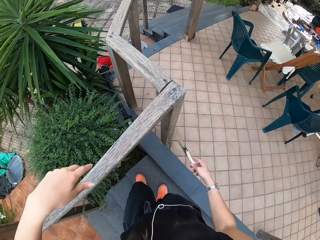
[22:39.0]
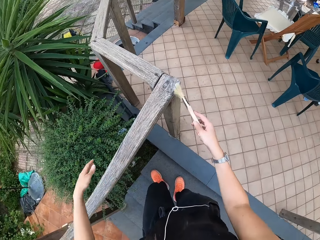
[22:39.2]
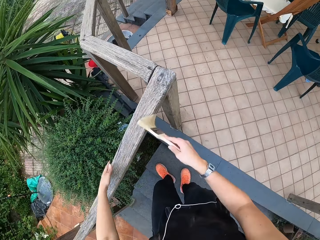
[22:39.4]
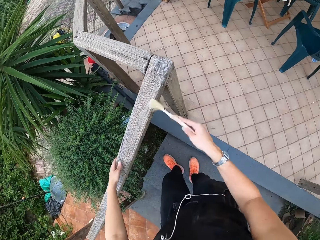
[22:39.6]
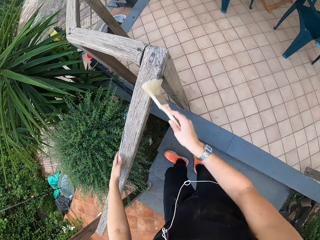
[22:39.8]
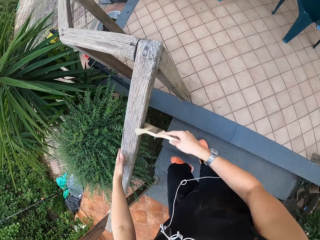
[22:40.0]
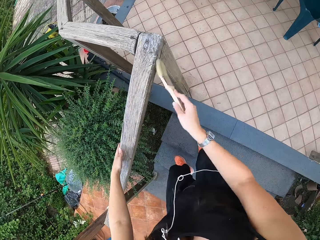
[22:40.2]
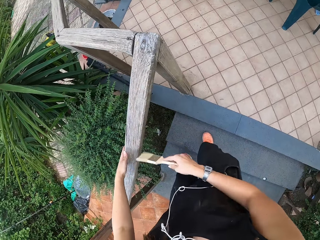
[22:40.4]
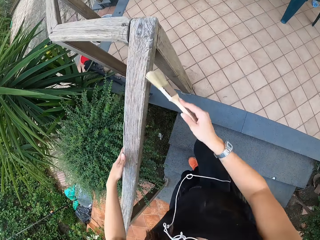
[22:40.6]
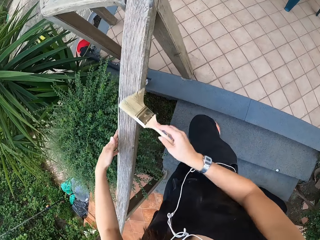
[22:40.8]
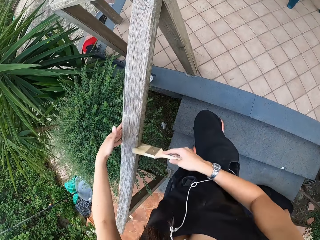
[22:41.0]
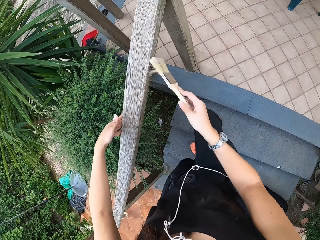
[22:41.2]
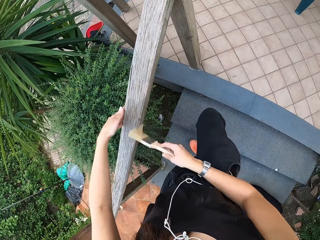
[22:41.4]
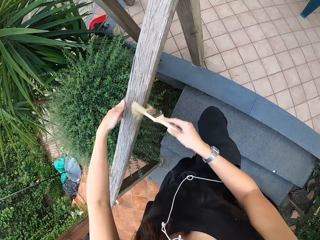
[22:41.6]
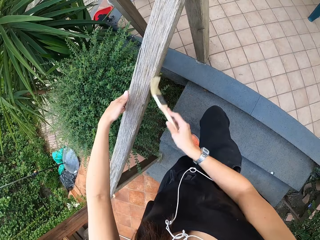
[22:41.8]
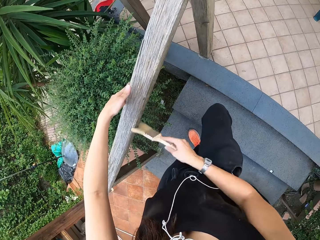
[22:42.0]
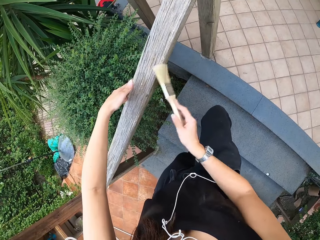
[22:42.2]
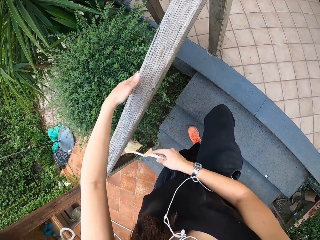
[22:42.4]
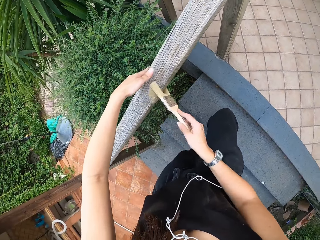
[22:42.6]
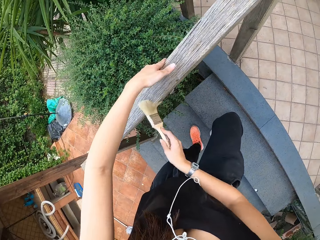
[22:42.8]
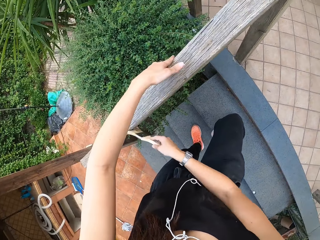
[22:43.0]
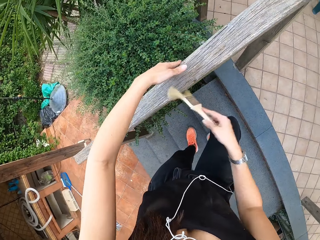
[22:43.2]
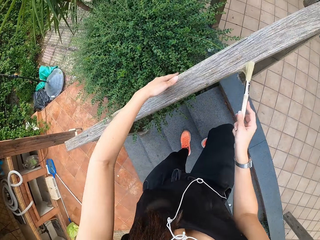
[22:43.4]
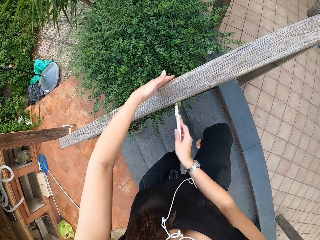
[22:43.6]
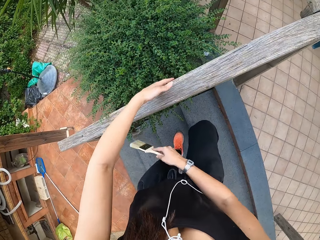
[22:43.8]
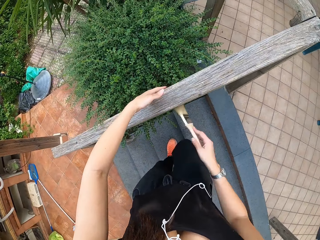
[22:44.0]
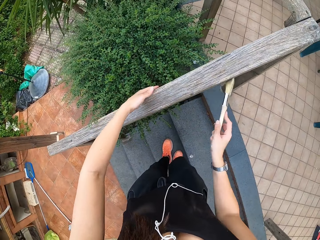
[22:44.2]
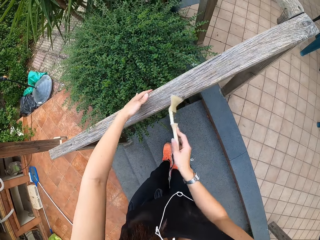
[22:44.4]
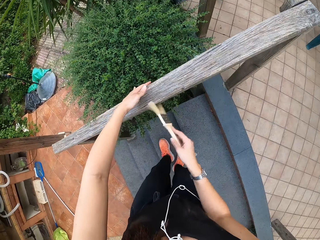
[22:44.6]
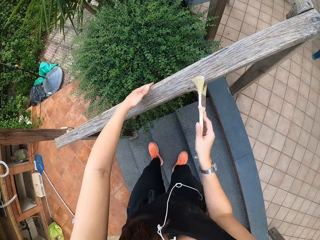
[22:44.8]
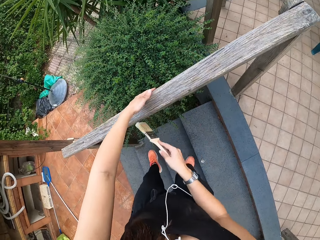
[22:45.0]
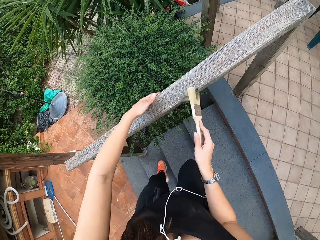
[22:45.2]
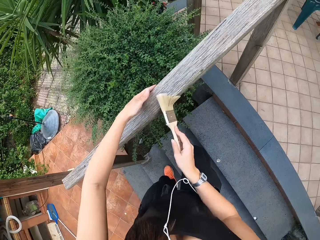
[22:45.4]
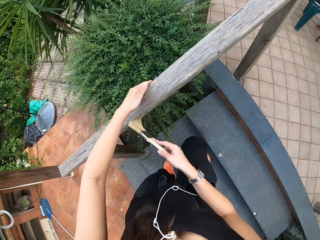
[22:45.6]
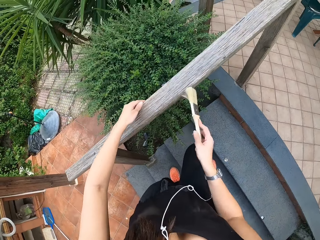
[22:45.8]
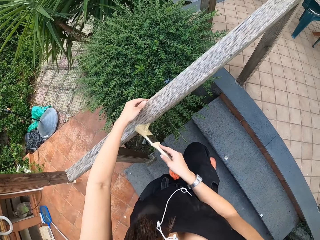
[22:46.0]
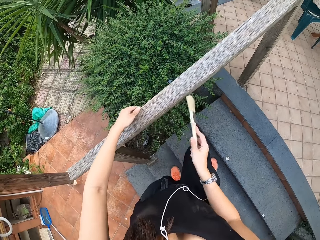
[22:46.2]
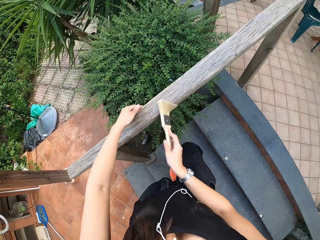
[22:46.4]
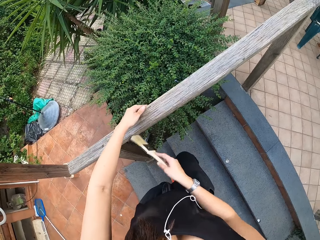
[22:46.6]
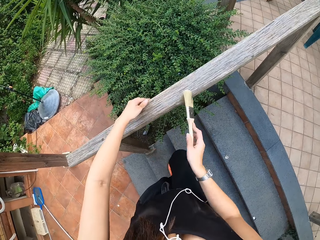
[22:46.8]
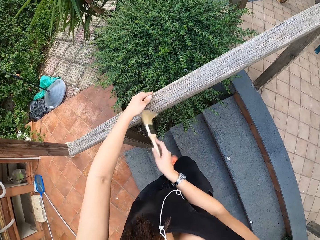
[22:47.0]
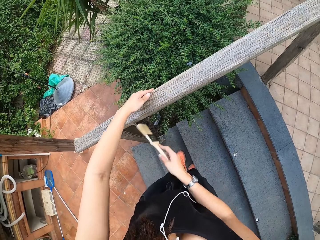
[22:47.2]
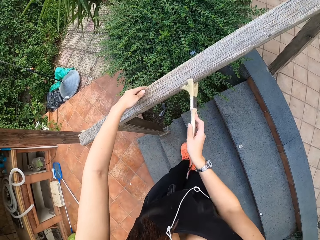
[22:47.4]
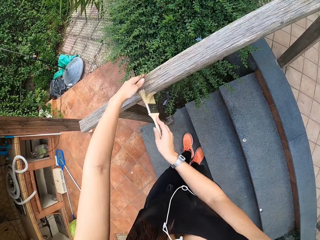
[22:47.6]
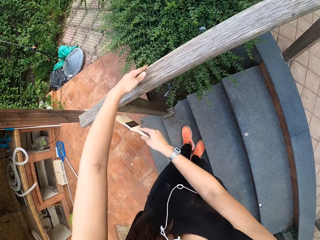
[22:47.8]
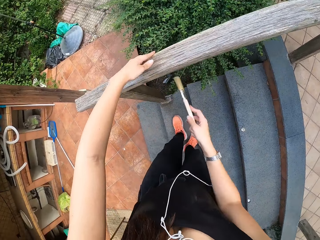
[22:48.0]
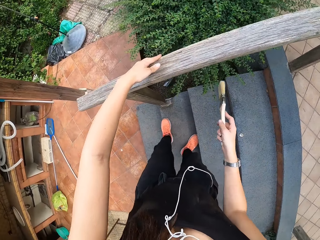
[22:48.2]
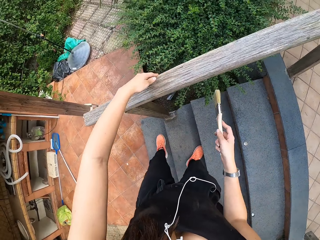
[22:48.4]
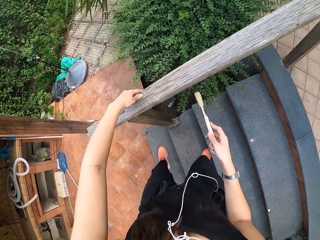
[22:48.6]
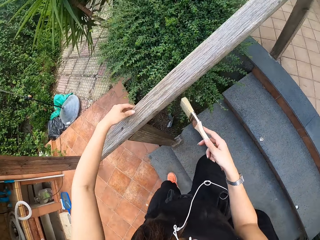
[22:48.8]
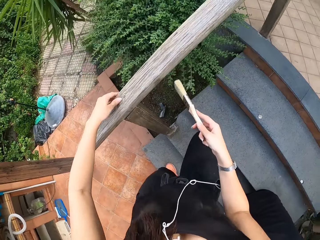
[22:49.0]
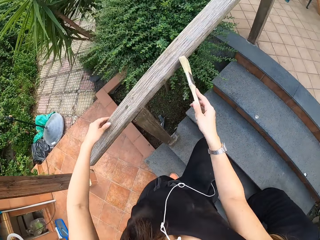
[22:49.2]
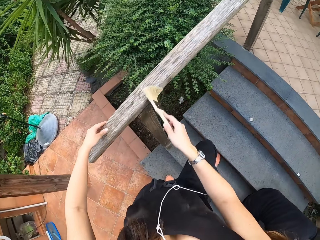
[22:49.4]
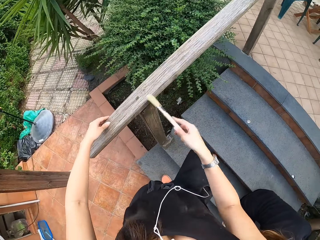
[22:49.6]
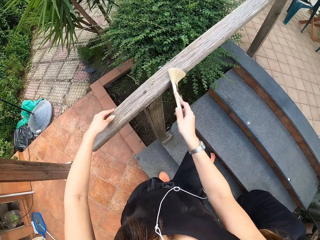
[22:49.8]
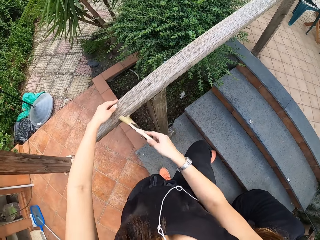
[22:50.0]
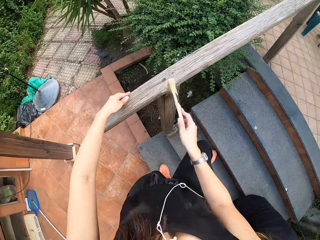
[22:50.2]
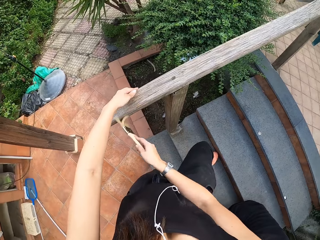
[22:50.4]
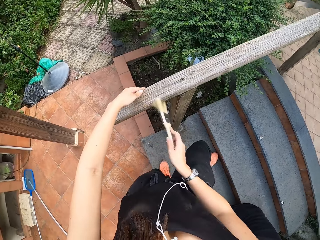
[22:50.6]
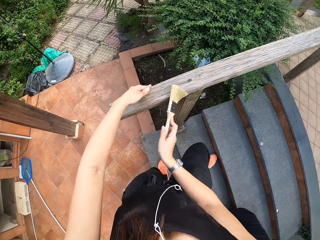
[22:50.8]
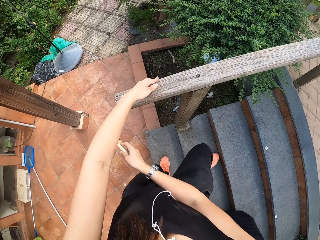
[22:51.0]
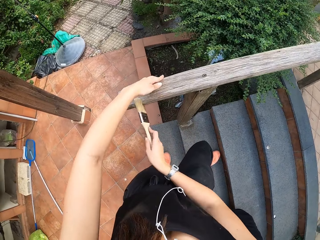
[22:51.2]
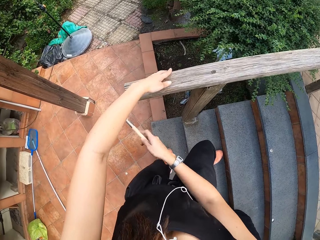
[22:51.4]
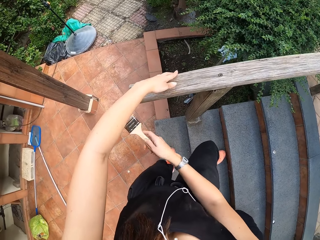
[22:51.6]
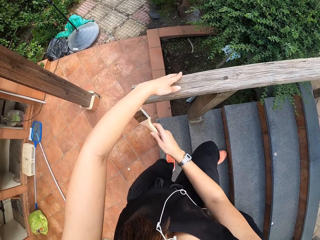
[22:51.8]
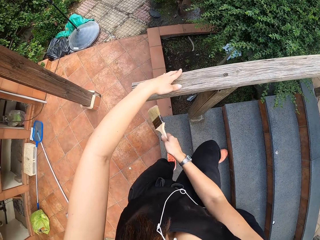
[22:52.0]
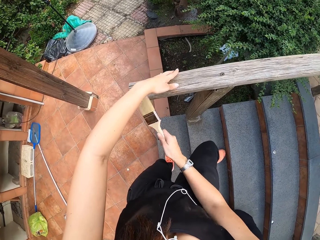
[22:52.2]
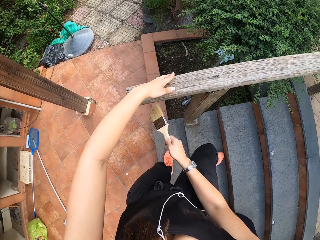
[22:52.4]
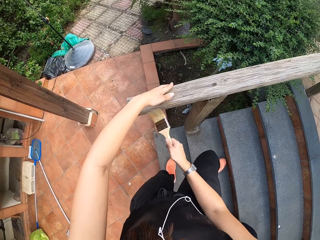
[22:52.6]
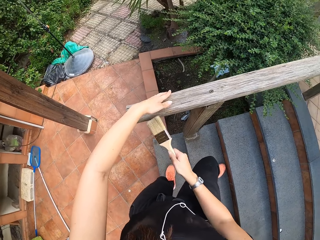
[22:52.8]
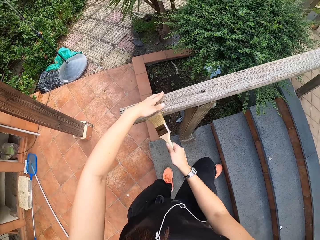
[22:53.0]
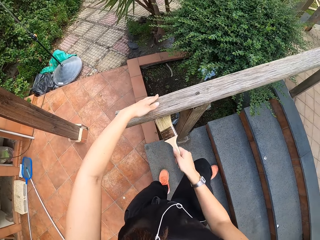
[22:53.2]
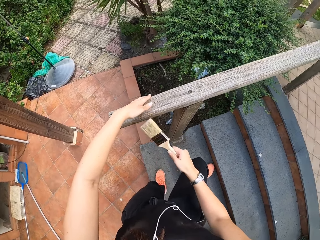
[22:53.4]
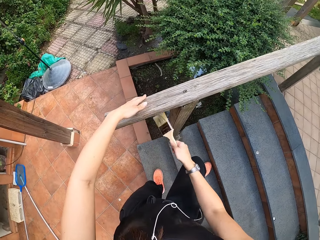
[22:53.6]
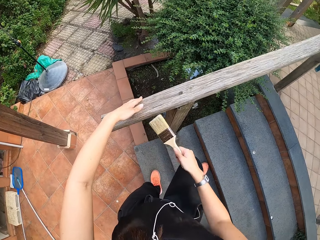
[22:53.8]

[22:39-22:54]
The camera wearer cleans the wooden rail with the brush in his right hand. He walks down a step. He cleans the wooden rail with the brush with his right hand. He walks down the step with his left leg. He cleans the wooden rail with the brush with his right hand.

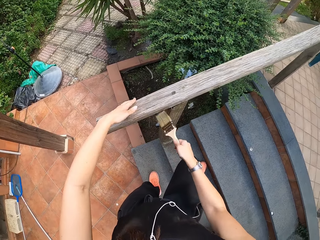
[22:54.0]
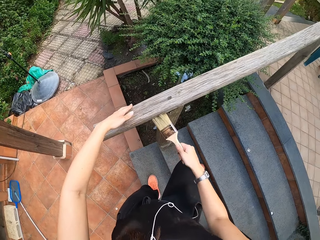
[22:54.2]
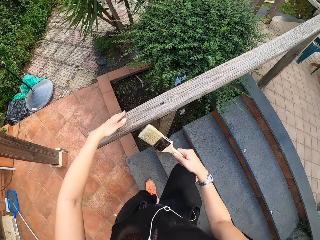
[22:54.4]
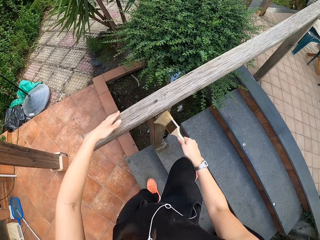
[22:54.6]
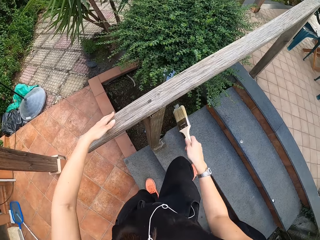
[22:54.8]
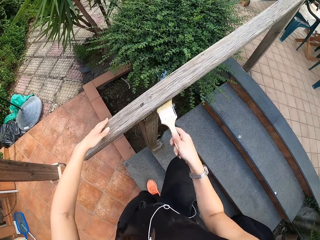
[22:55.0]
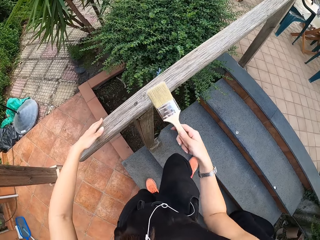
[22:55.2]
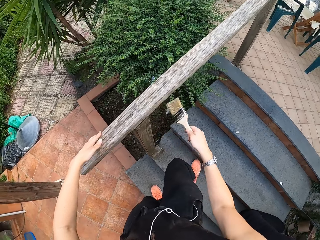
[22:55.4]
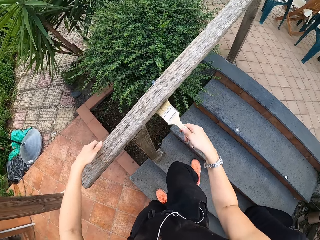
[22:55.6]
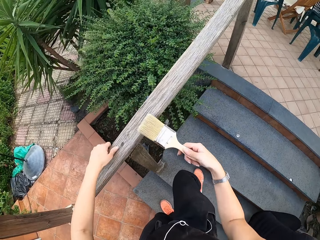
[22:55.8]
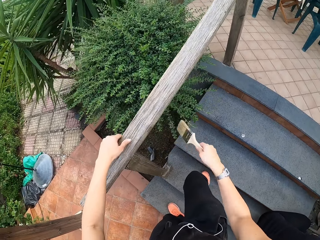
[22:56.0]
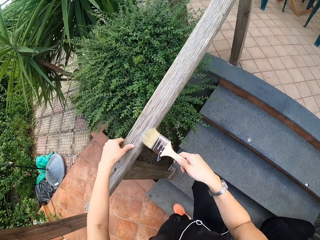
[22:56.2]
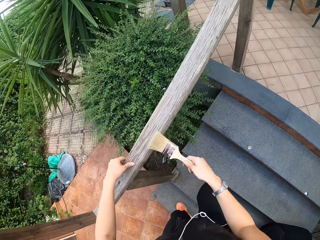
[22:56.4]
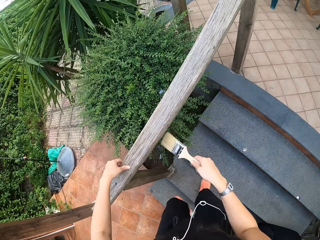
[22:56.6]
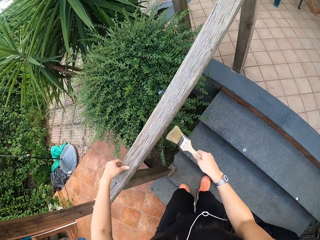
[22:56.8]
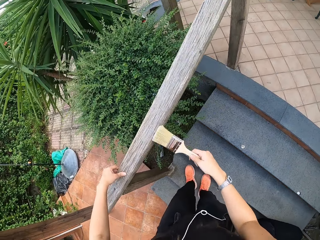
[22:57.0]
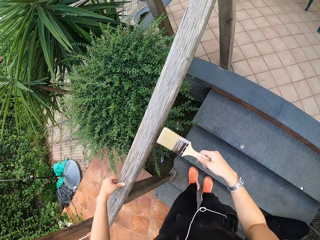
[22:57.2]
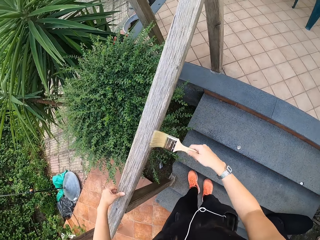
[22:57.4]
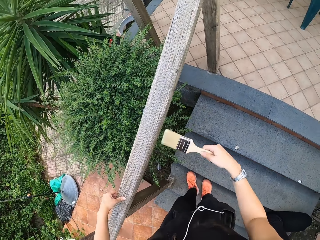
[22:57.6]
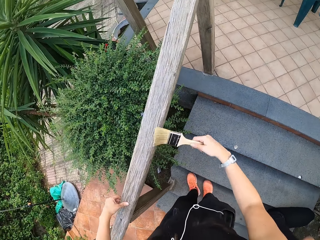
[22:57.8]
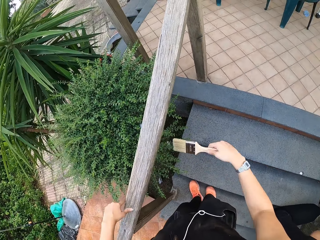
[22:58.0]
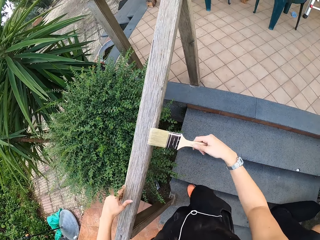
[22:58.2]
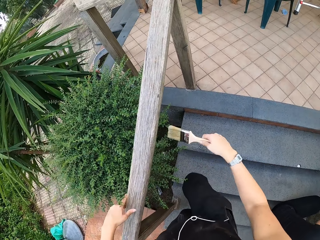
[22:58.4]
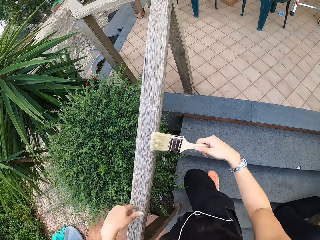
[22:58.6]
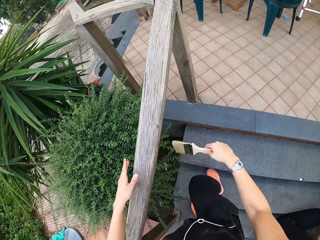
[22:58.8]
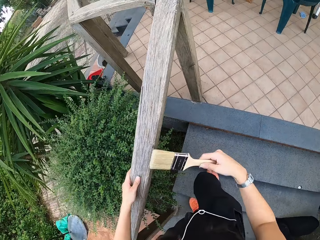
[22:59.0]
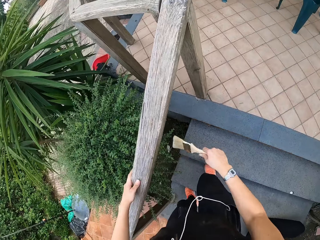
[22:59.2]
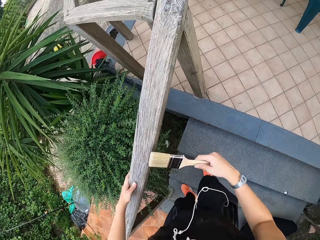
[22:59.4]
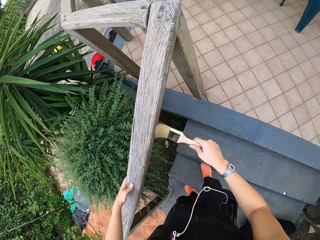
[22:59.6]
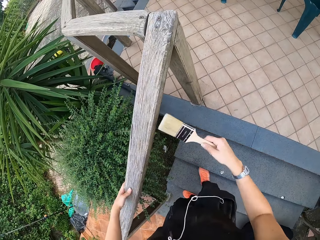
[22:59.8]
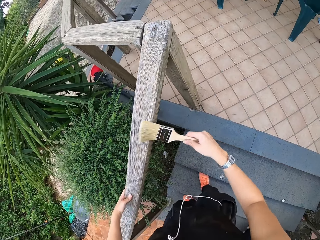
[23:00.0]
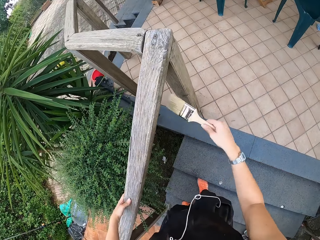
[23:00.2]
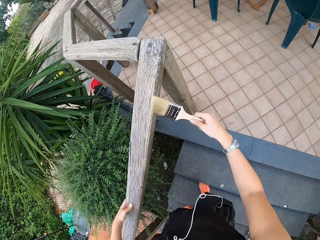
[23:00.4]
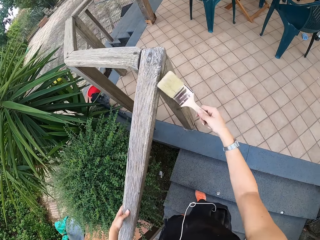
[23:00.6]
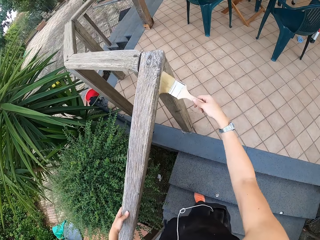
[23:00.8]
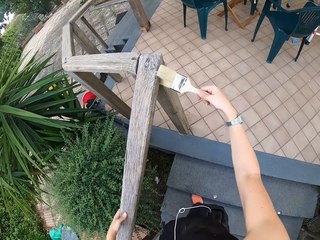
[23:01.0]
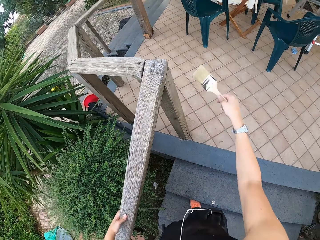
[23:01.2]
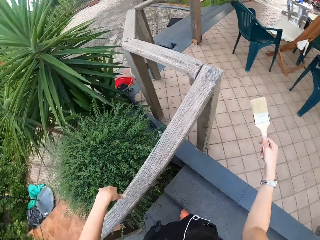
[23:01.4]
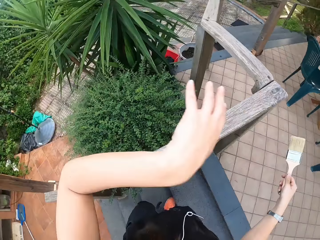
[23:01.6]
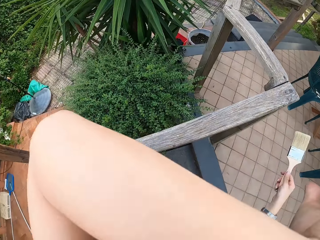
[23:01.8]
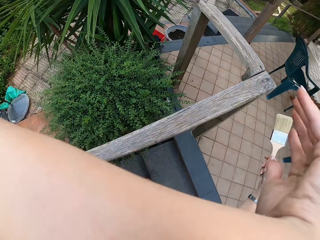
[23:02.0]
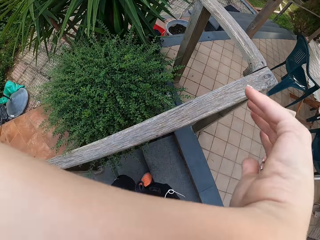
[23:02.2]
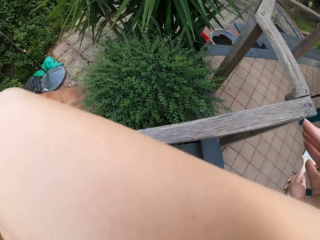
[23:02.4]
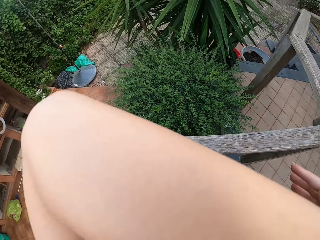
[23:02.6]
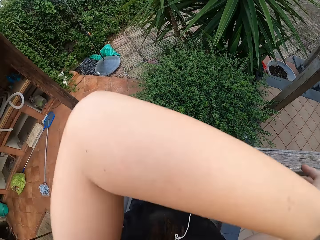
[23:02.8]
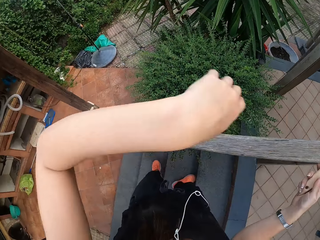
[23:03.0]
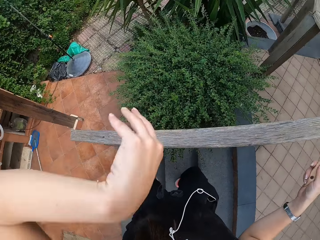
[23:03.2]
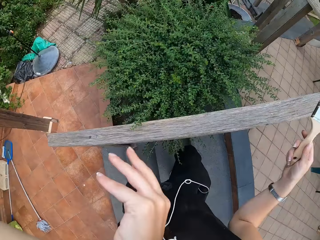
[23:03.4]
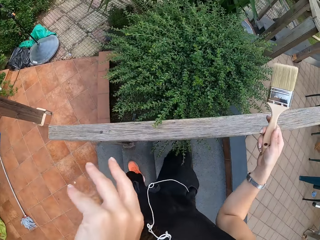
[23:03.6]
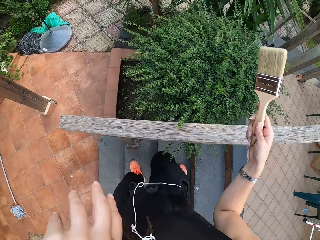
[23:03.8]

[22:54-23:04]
The camera wearer walks up the step with his left leg. He cleans the wooden rail with the brush with his right hand. He walks up the step with his right leg. He cleans the wooden rail with the brush with his right hand. He wipes the nose. He raises his left hand.
